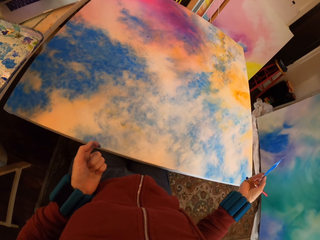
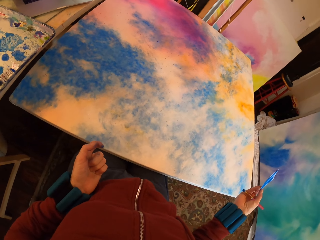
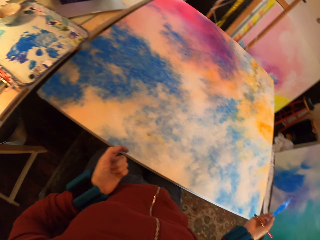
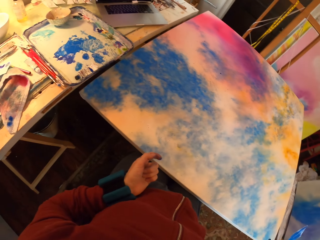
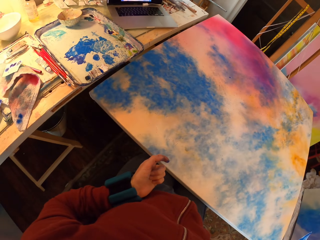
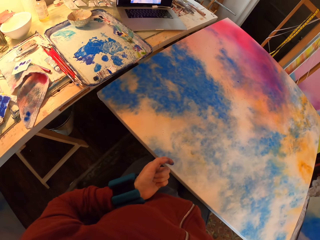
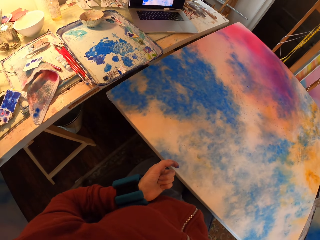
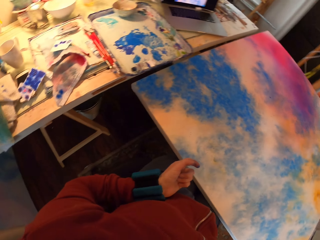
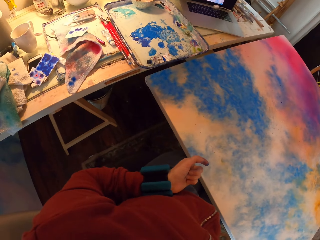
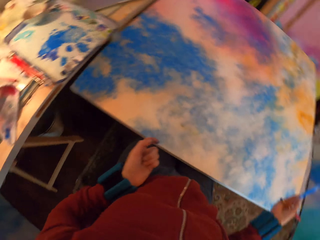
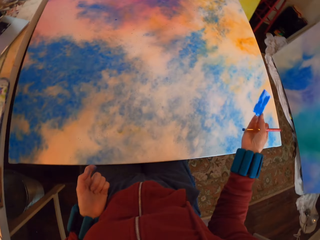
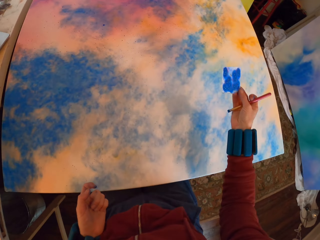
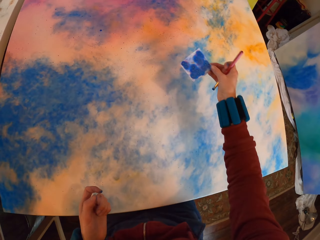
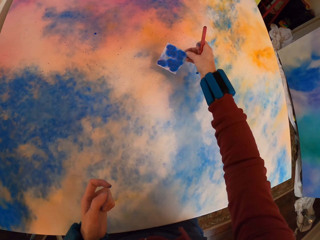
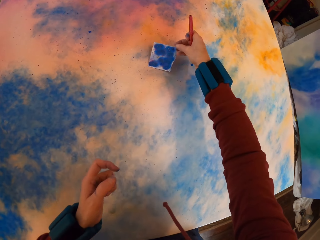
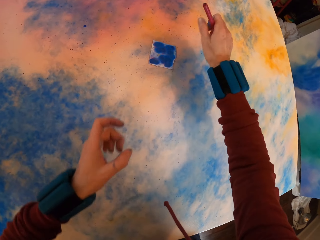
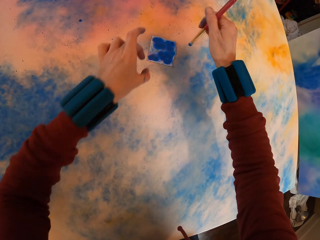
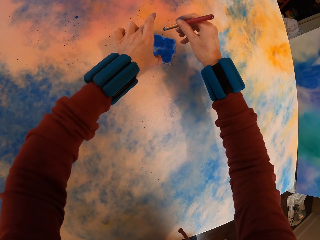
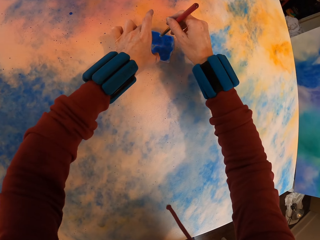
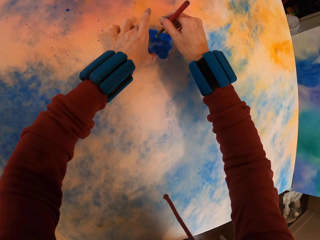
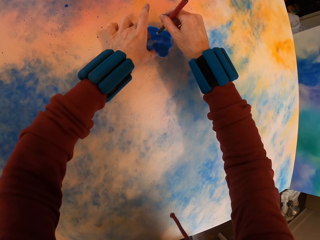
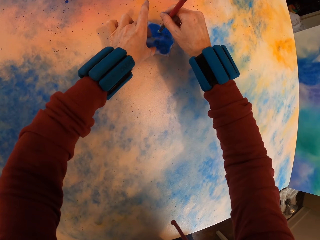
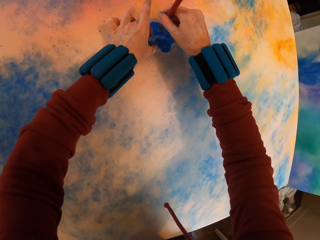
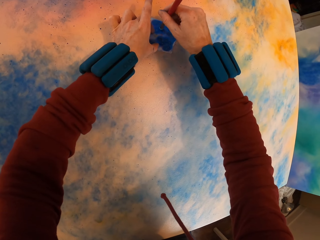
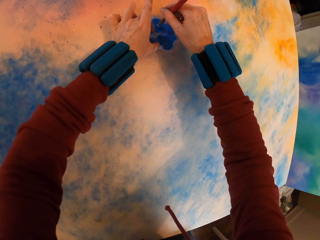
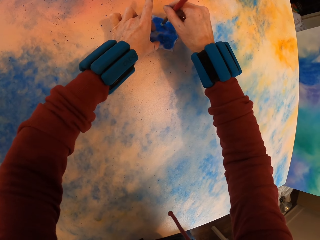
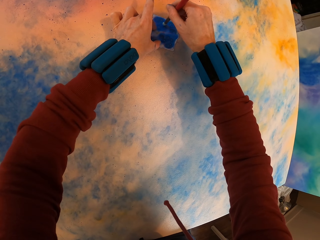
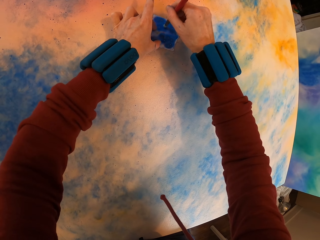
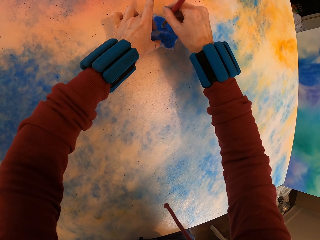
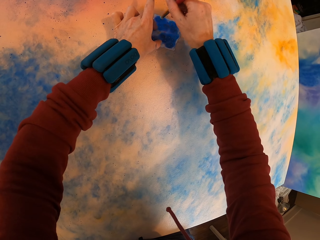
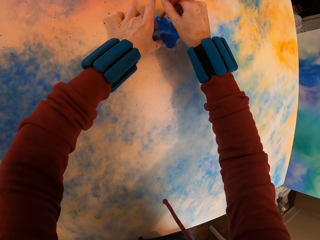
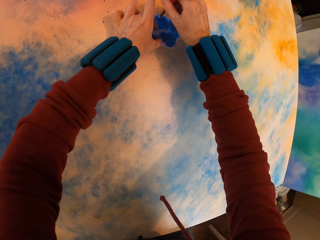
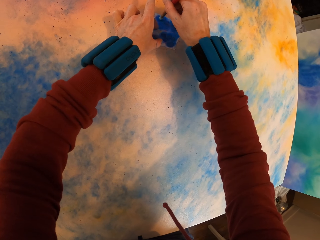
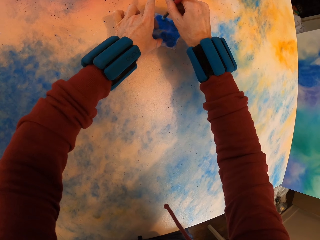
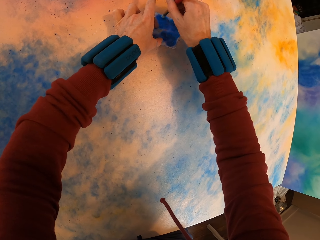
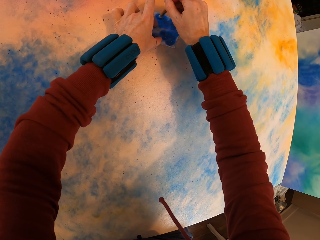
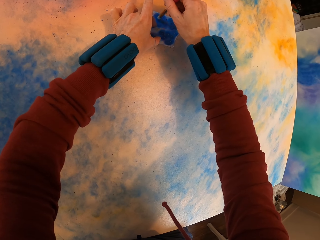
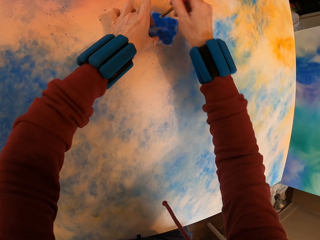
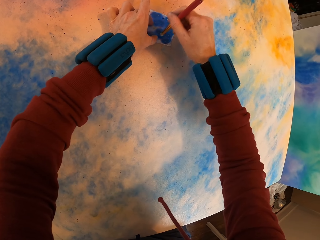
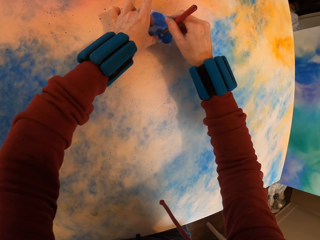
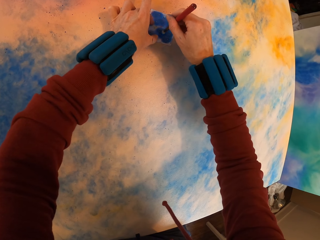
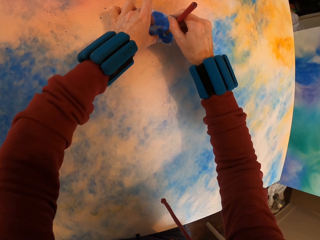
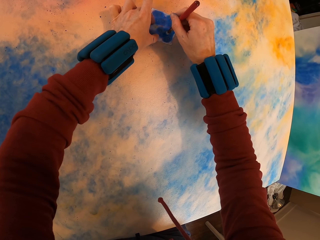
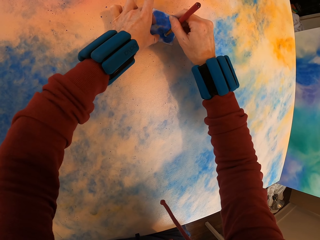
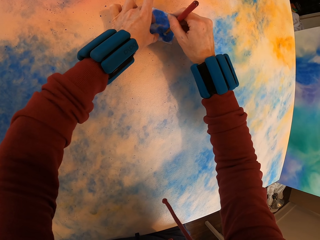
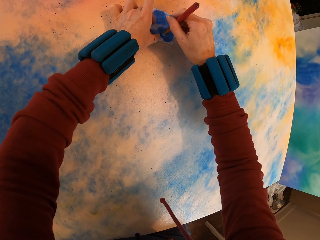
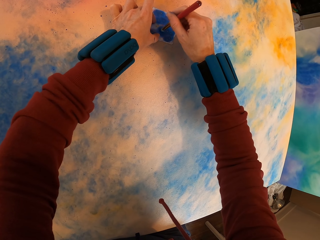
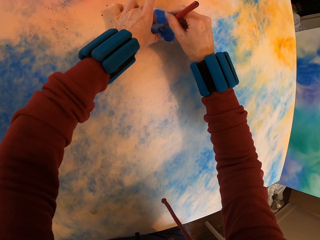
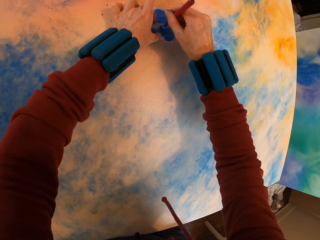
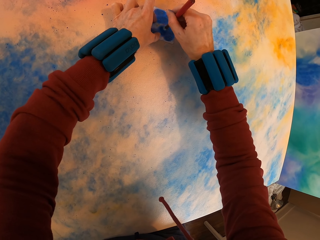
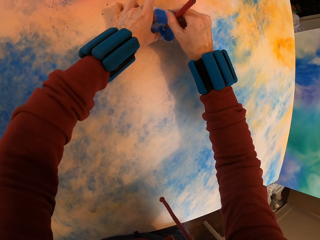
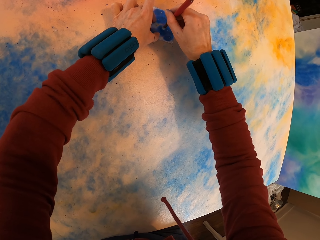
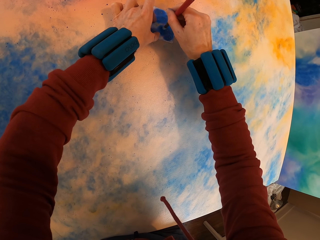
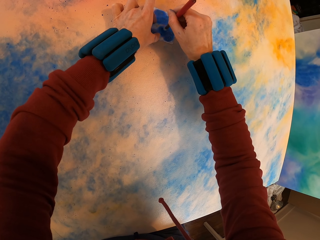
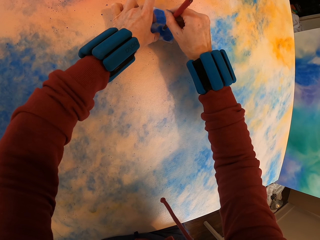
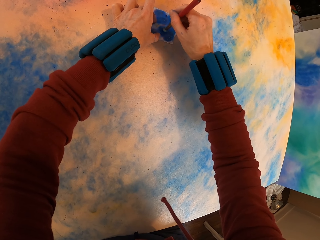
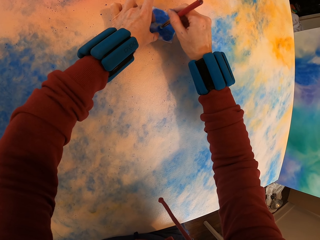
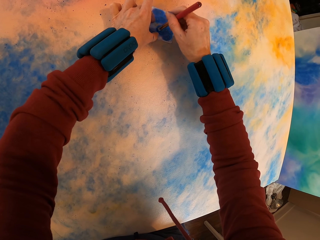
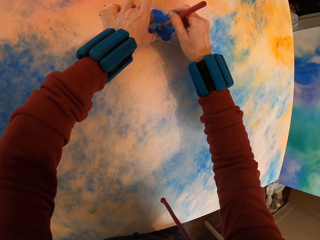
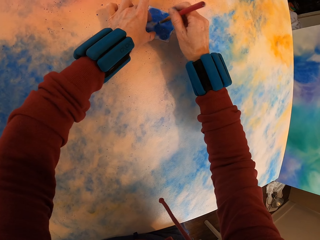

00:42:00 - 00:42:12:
The camera wearer looks around. They place the paper on the canvas. They paint the canvas.

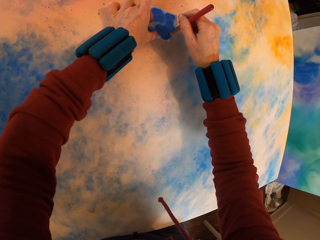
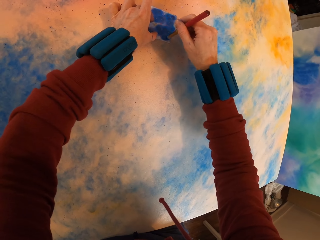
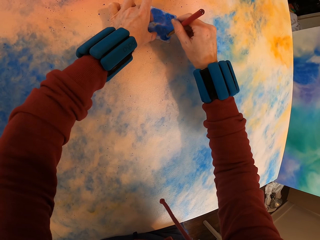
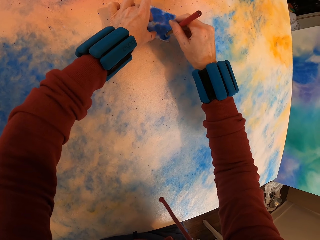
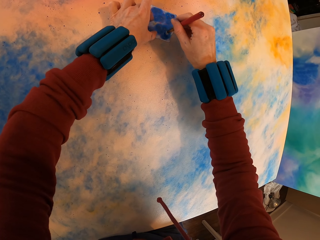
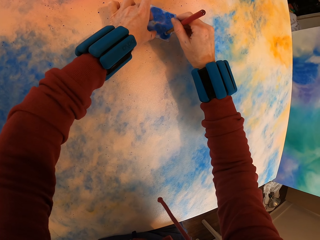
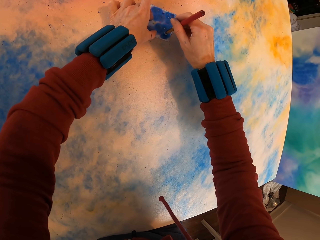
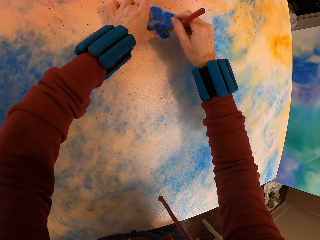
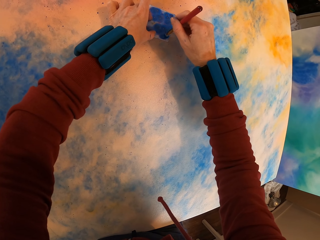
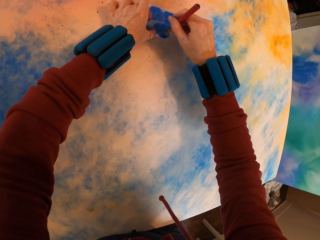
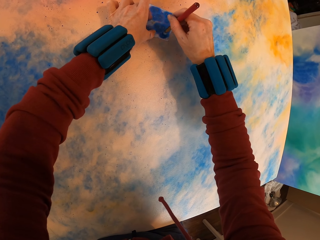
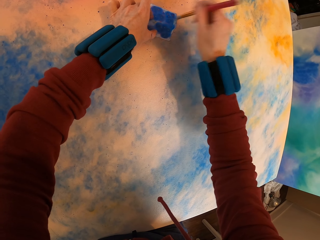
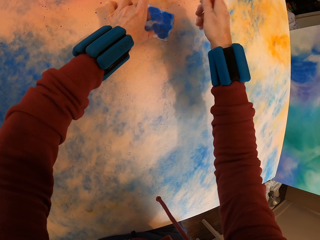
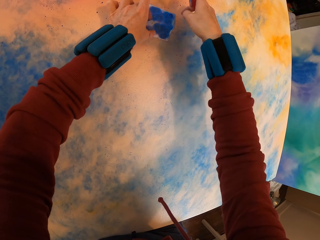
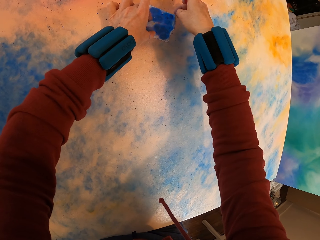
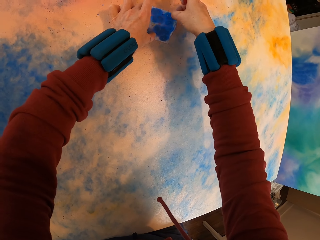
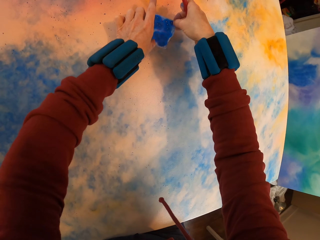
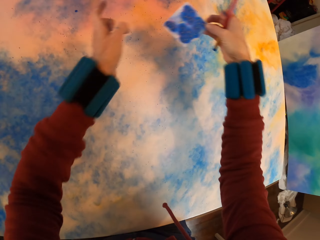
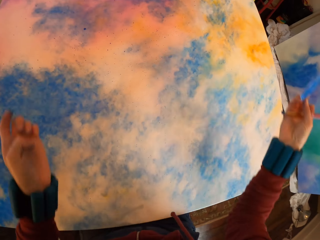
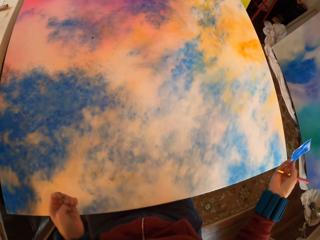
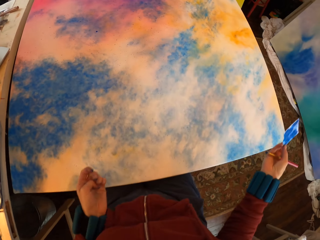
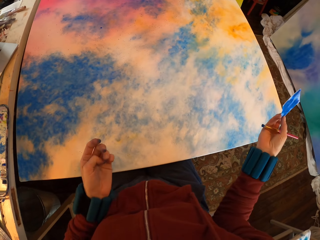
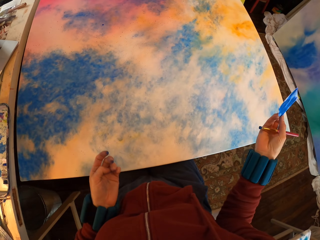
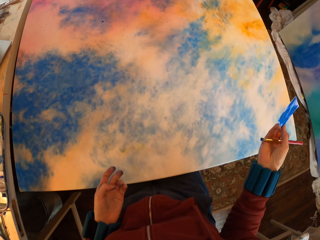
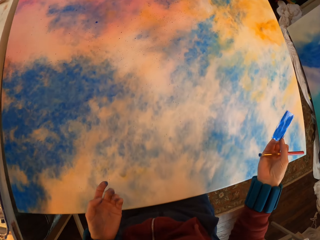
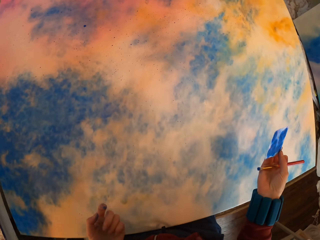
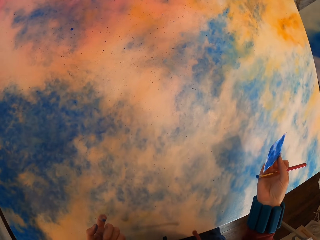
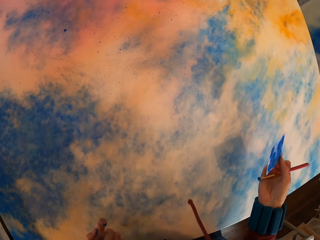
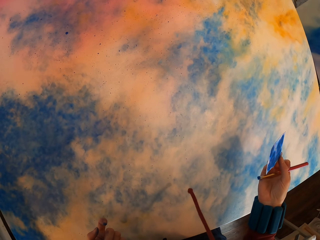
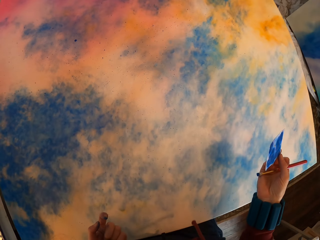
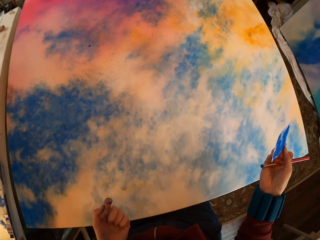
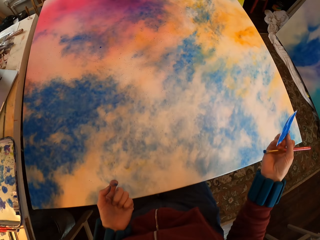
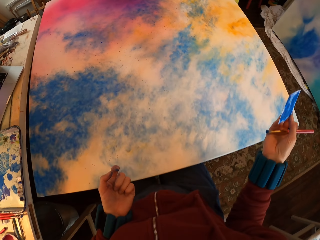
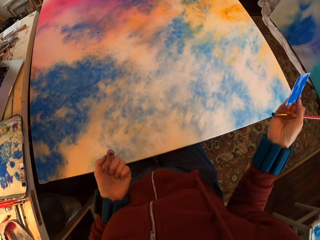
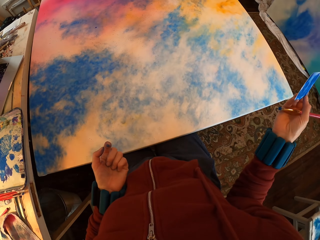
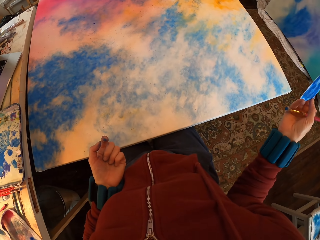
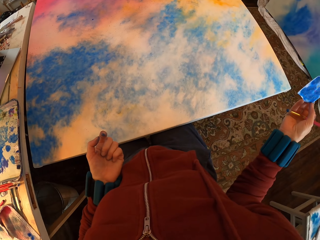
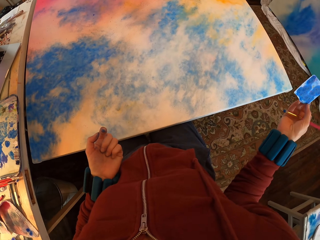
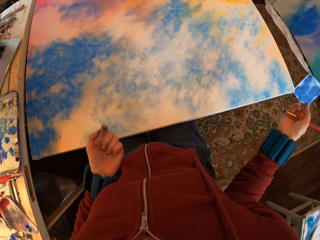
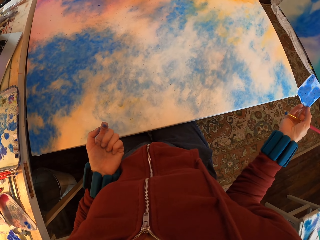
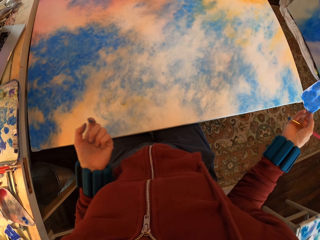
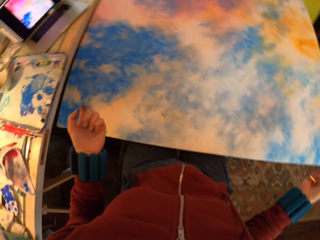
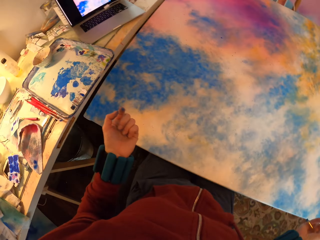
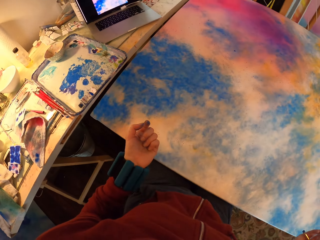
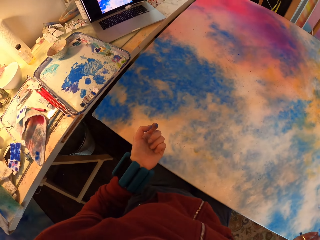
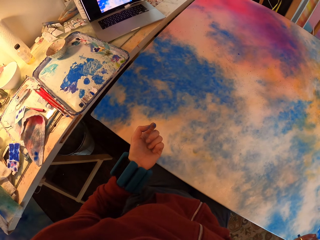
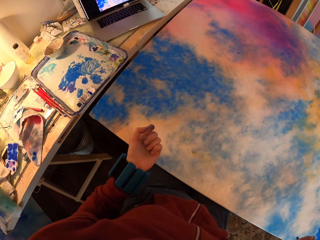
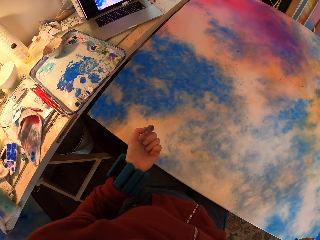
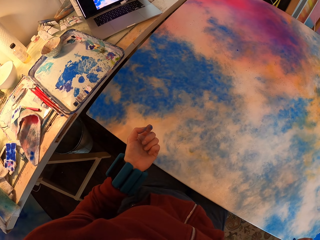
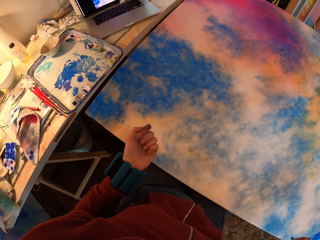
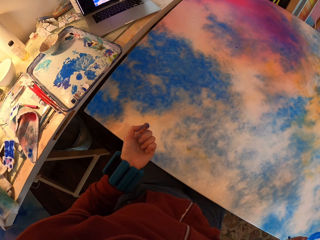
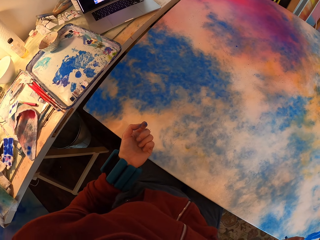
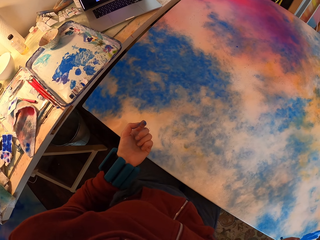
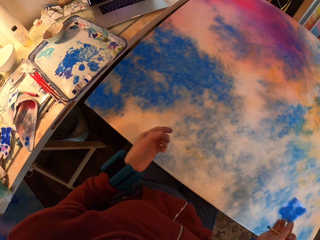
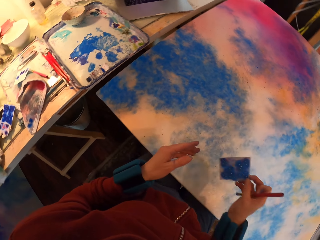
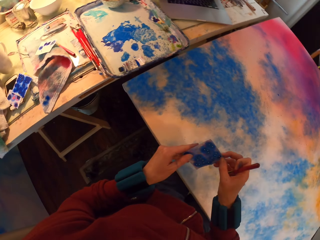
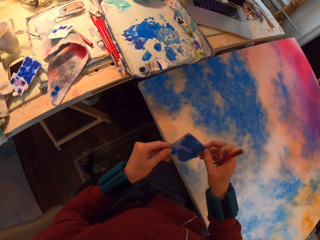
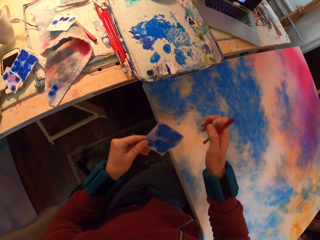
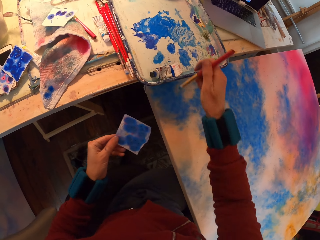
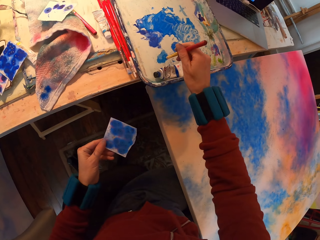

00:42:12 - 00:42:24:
The camera wearer lifts the paper. They look around.
